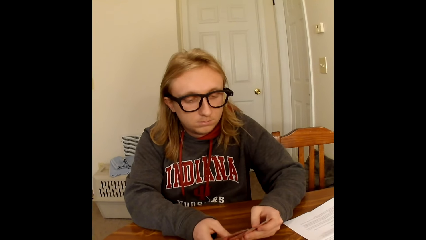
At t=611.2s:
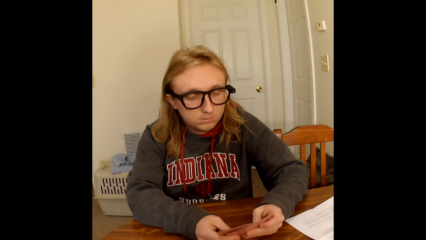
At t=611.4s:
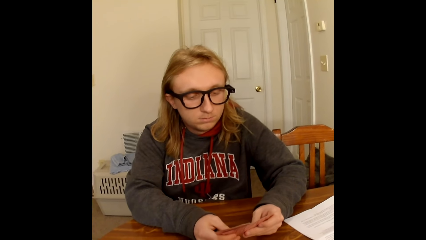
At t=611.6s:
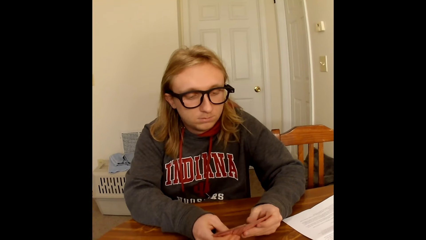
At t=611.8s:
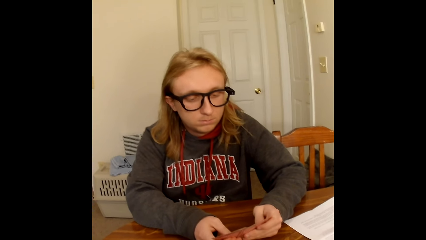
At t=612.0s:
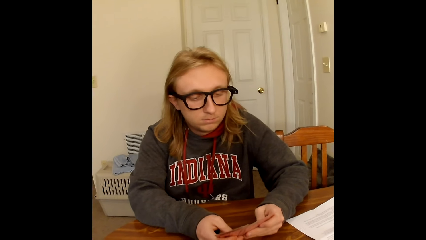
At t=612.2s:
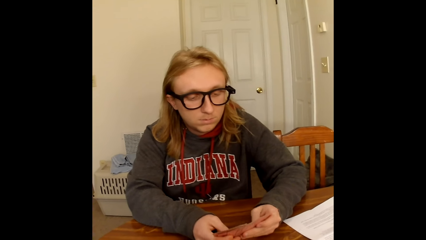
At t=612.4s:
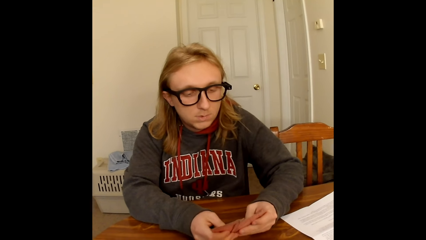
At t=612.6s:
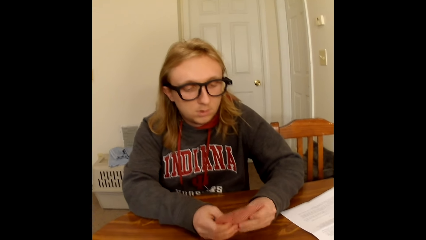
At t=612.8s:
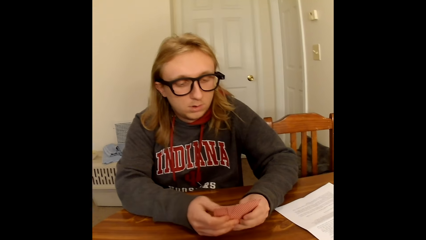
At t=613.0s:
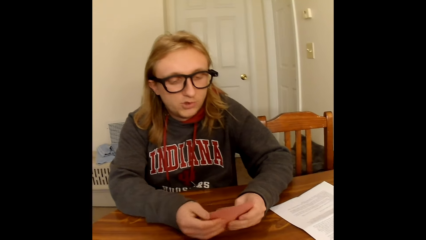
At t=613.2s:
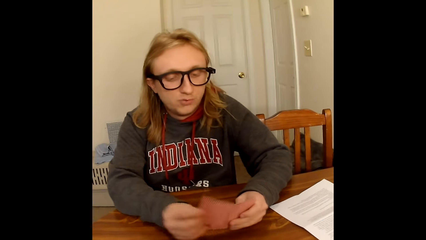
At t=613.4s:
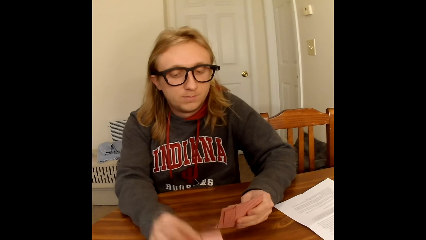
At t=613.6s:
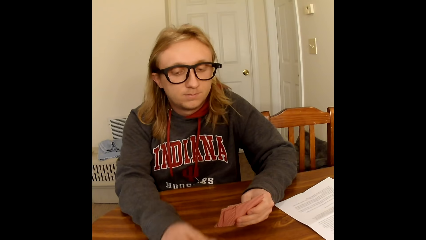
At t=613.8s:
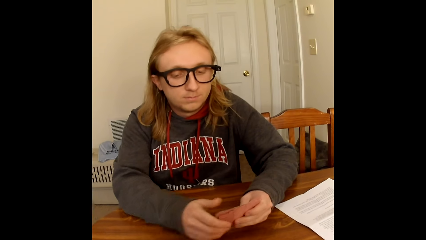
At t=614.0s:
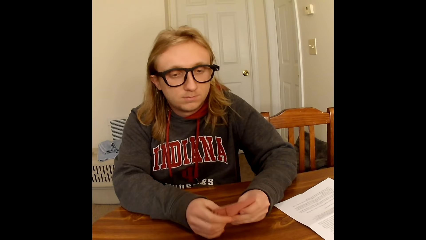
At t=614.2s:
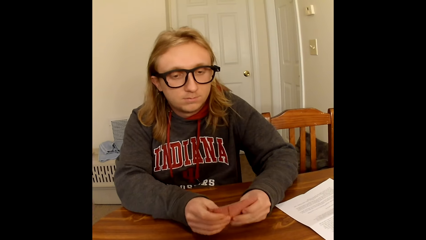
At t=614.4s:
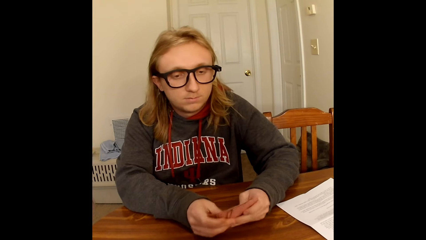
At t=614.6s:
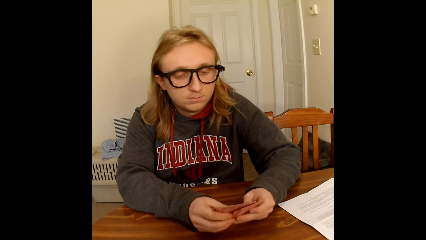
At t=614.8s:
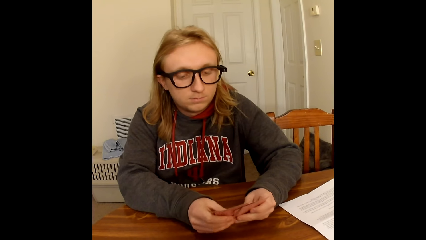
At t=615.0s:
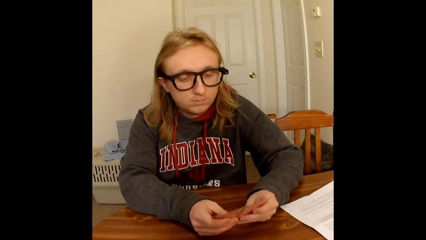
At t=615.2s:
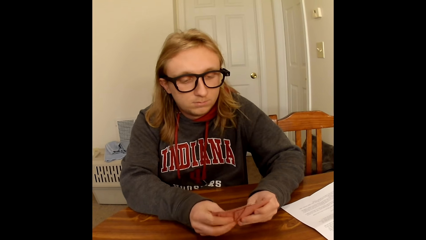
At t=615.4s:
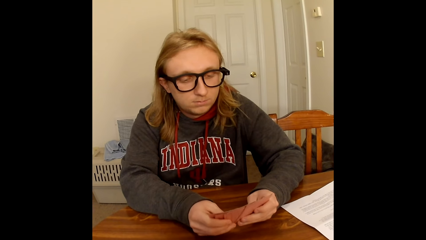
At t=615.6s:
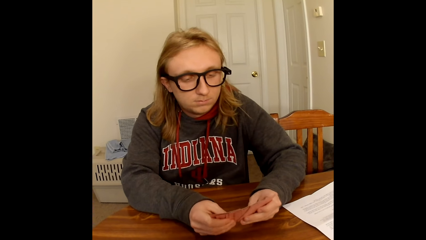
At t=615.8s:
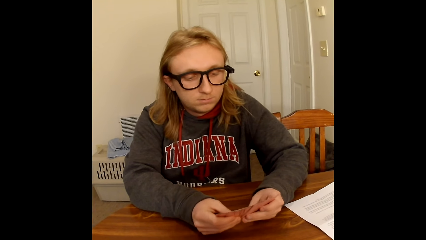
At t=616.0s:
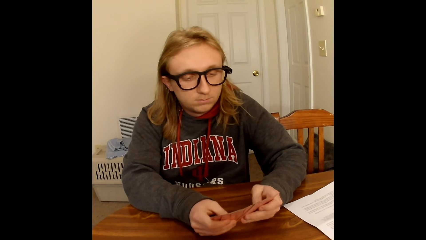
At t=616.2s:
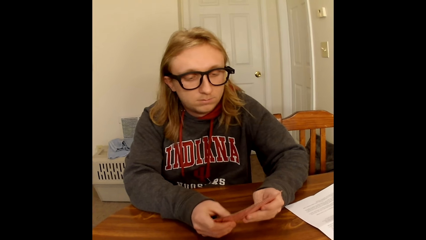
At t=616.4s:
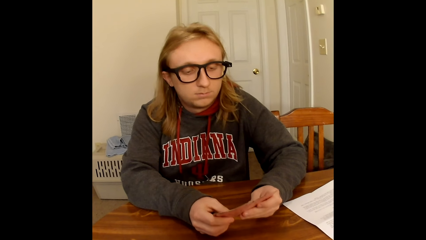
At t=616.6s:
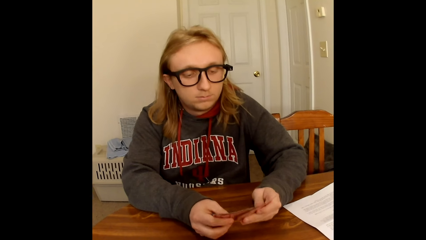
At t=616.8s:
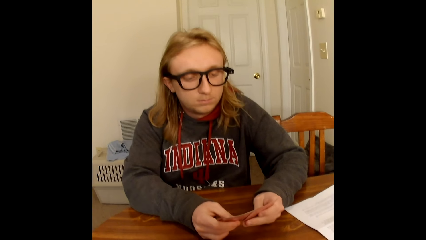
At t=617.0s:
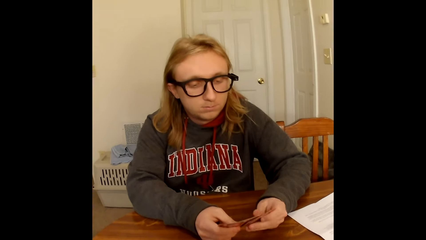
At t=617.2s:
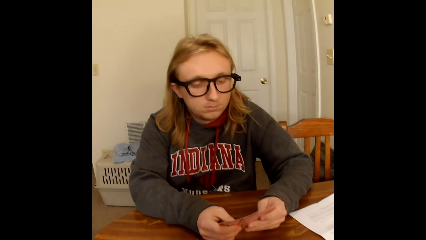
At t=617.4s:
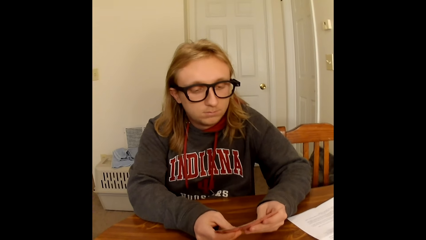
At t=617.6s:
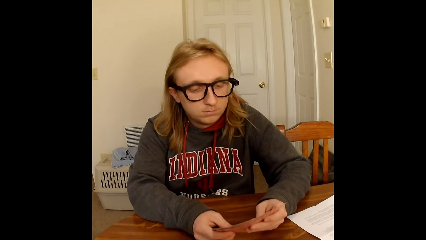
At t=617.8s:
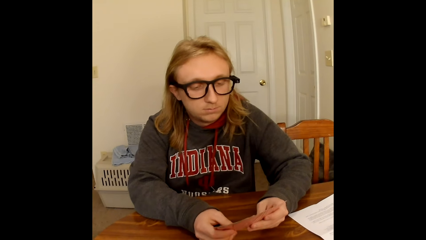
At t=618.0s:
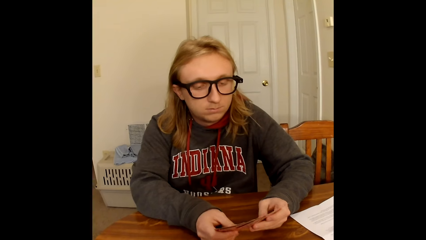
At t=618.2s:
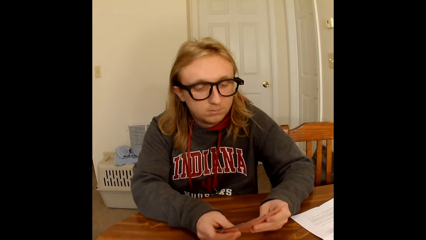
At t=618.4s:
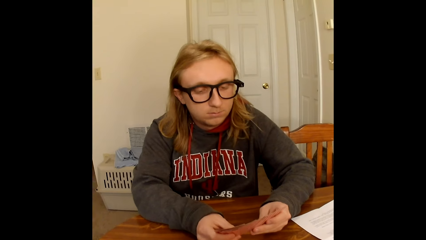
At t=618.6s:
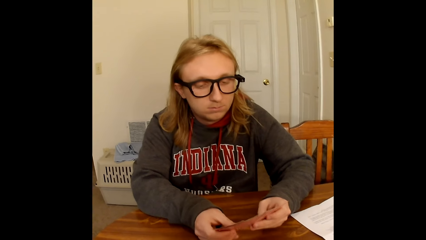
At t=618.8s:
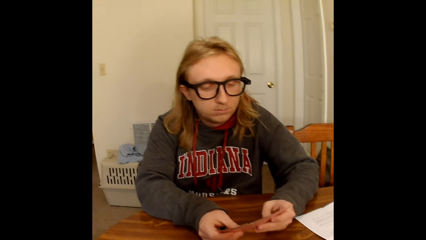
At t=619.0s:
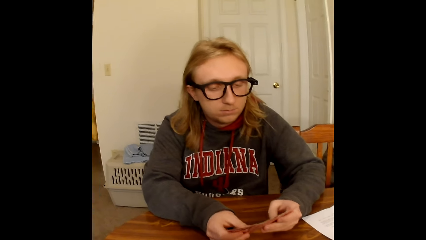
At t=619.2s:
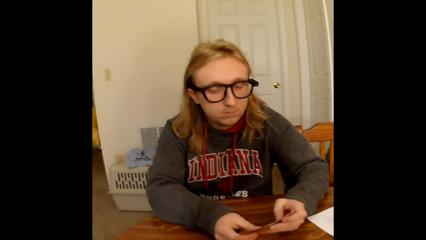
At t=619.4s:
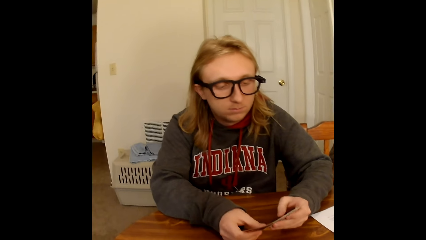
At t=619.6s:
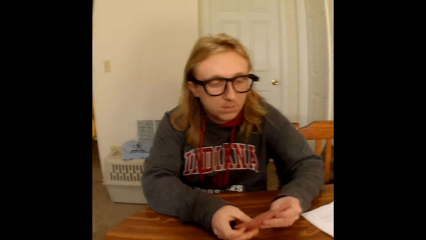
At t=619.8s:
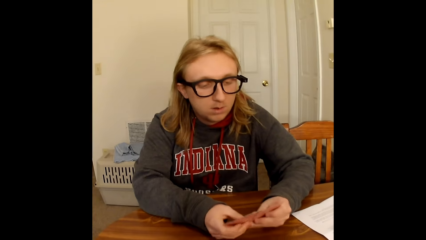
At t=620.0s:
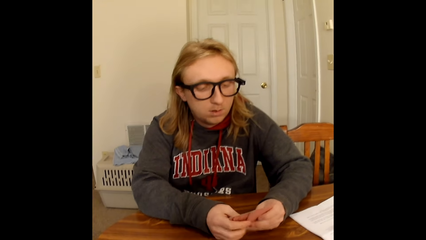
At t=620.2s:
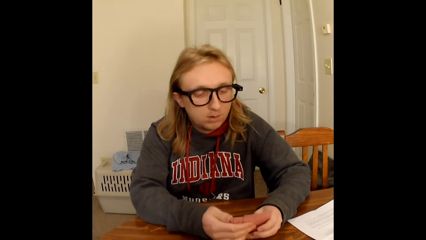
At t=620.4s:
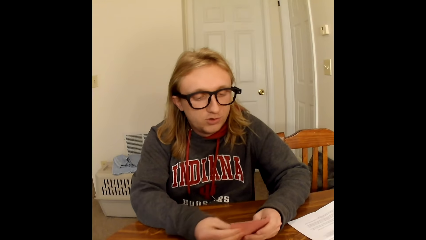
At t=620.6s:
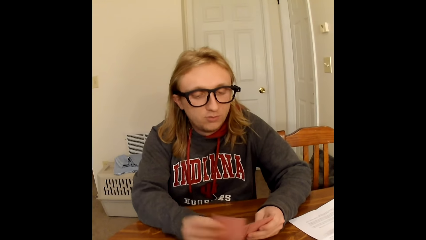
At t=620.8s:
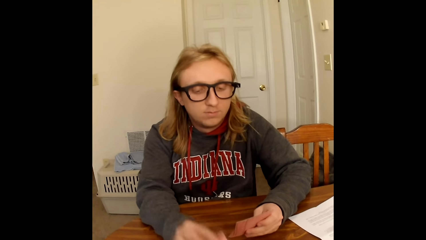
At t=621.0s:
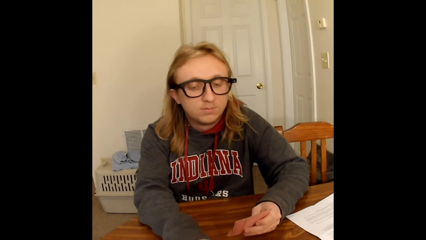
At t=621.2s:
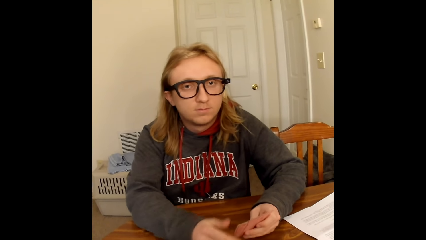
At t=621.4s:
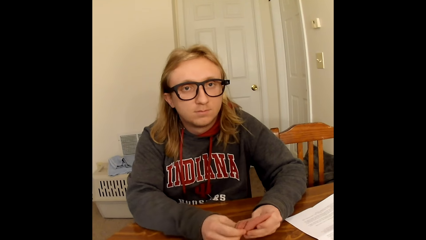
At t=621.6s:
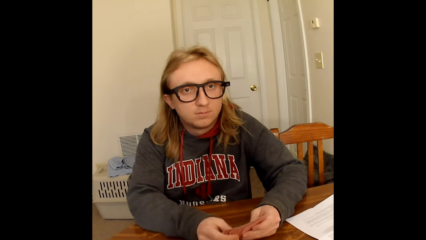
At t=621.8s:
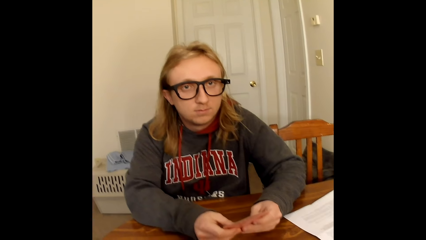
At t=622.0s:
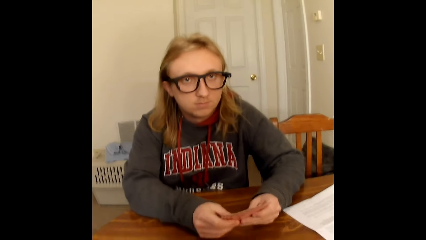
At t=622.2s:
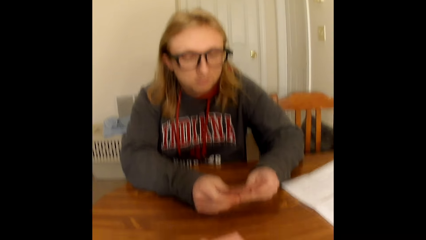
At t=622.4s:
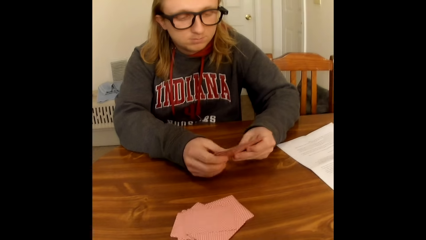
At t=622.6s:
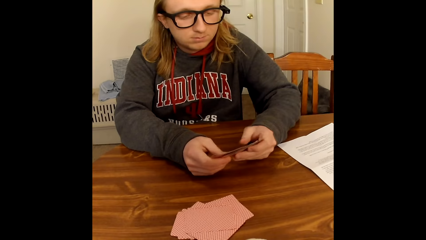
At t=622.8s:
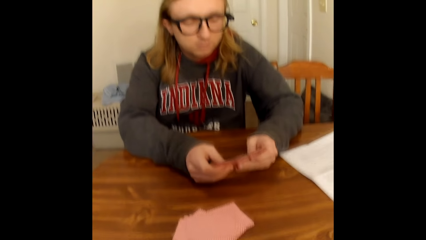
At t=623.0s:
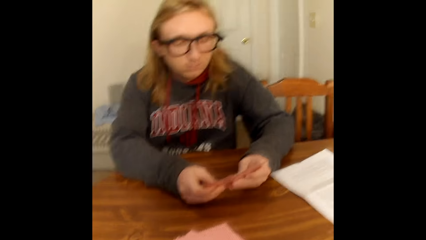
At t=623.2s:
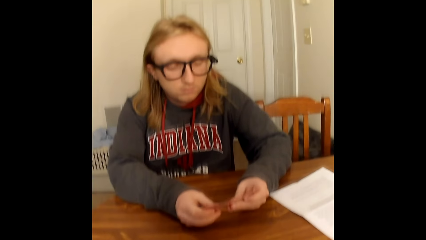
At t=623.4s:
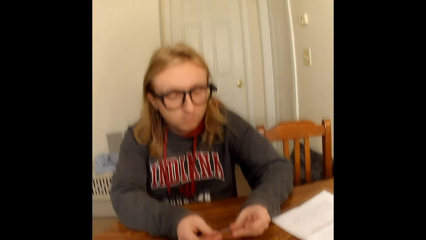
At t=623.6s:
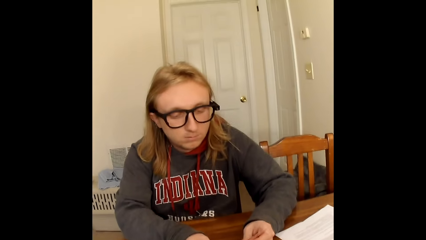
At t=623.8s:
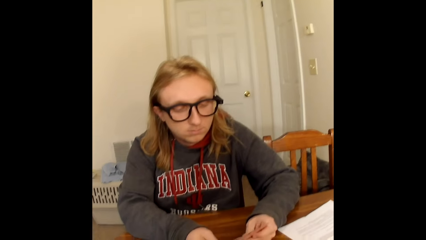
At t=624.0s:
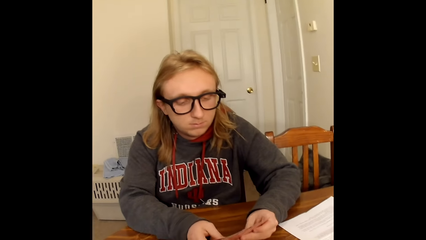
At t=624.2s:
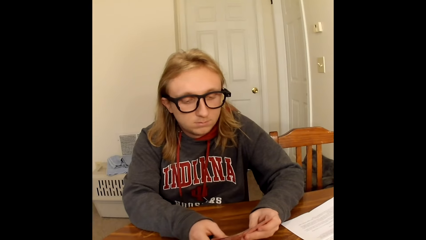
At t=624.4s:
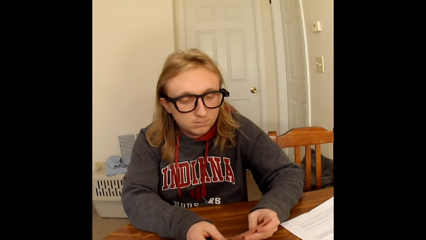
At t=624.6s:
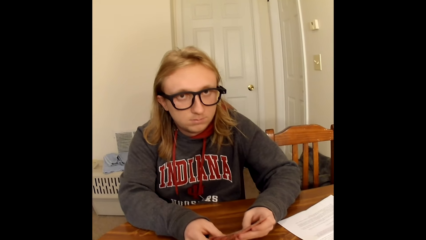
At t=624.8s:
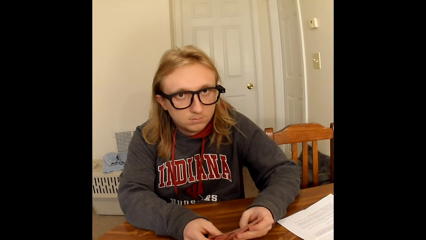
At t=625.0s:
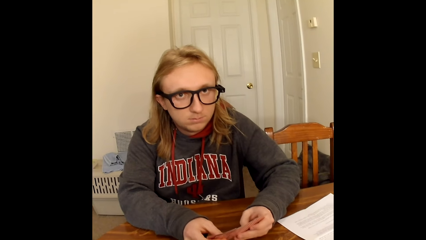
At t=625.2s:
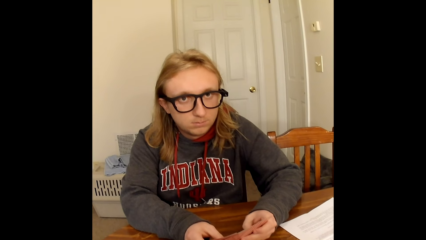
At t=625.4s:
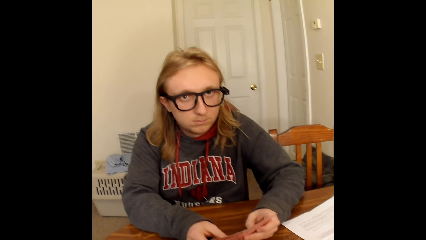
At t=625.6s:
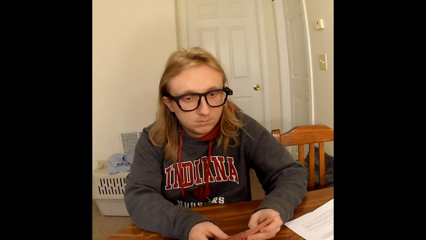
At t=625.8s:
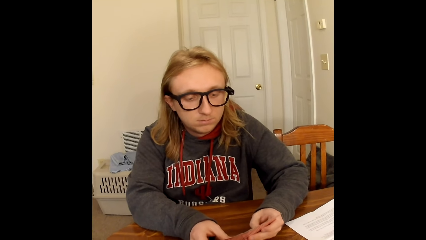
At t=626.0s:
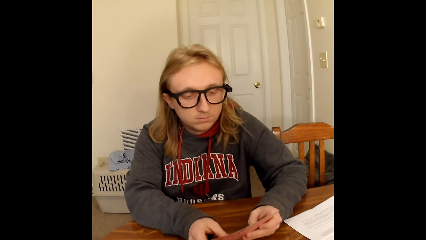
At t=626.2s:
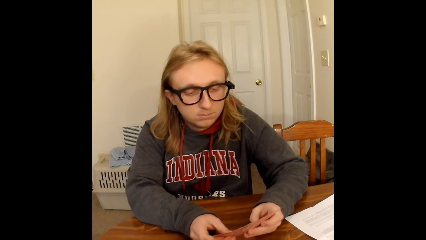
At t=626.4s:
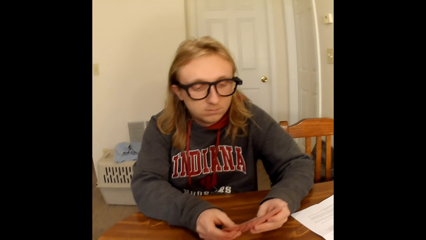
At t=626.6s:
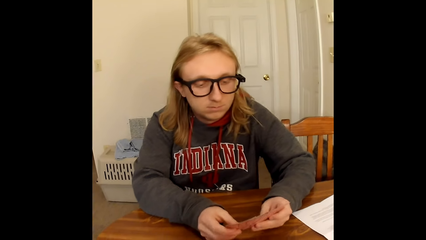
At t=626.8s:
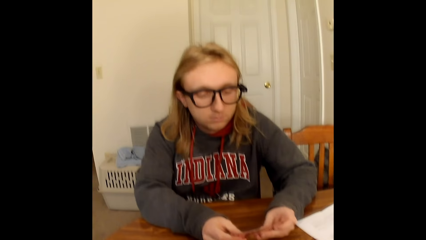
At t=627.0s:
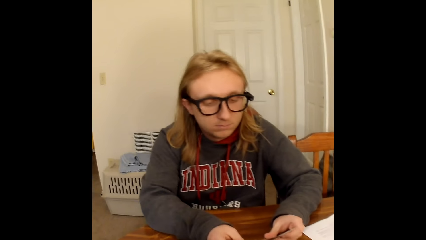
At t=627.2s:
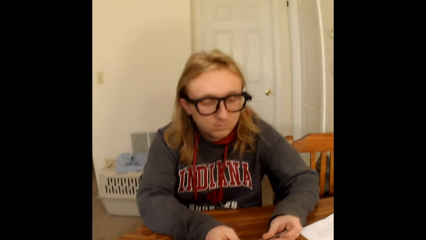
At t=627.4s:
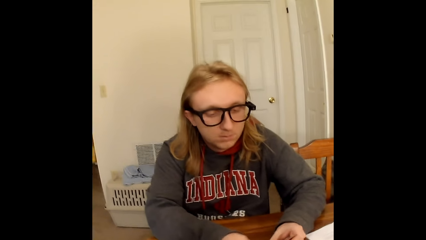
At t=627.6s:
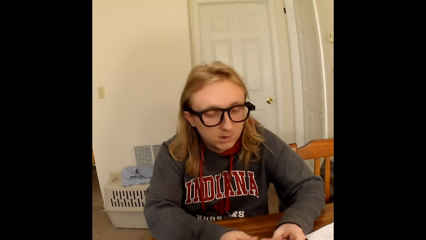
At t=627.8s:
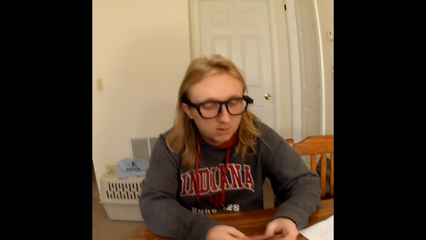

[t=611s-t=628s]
A man places a card from the cards in his hands on the table with his right hand. The man holds the cards in his left hand with both hands. The man shuffles through the cards in his hands with his thumbs. The man places a card from the cards in his hands on the table with his right hand. The man holds the cards in his left hand with both hands. The man shuffles through the cards in his hands with his thumbs.
